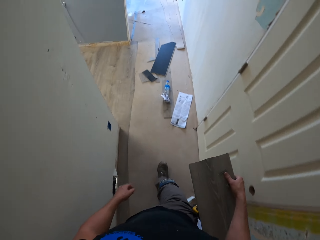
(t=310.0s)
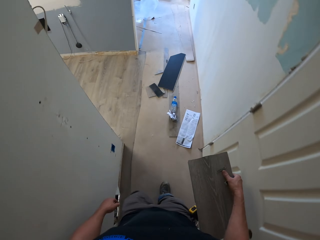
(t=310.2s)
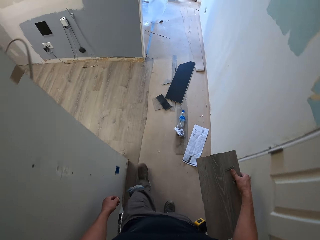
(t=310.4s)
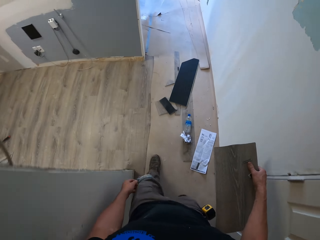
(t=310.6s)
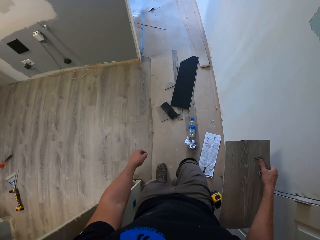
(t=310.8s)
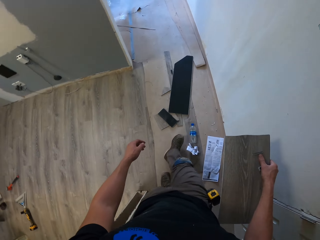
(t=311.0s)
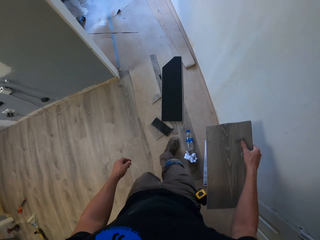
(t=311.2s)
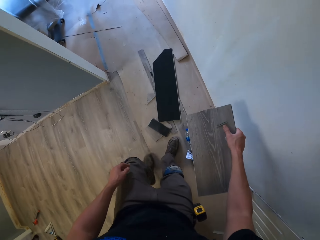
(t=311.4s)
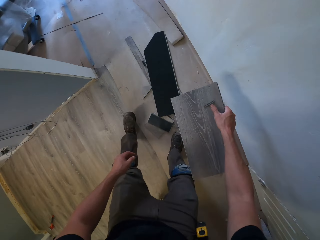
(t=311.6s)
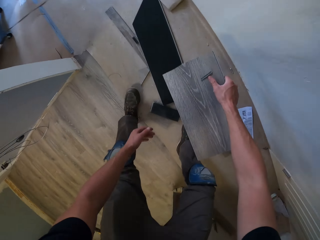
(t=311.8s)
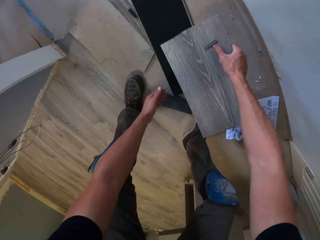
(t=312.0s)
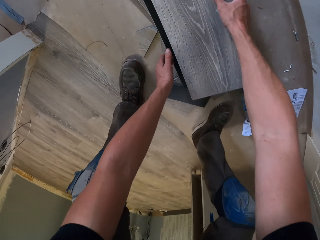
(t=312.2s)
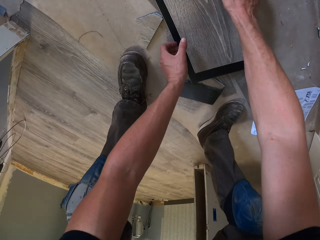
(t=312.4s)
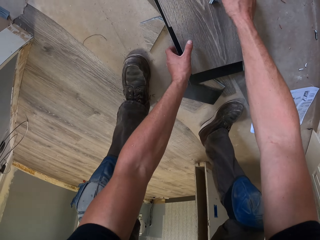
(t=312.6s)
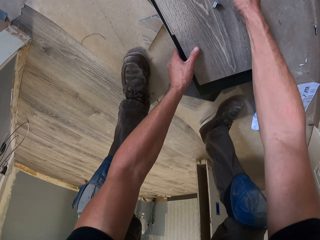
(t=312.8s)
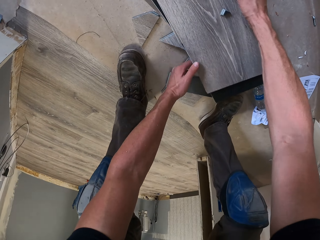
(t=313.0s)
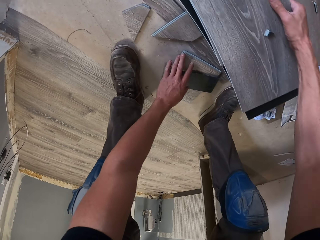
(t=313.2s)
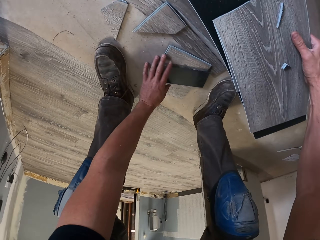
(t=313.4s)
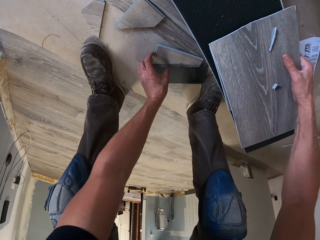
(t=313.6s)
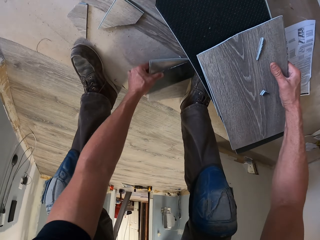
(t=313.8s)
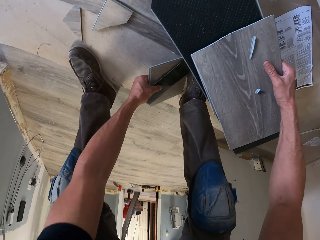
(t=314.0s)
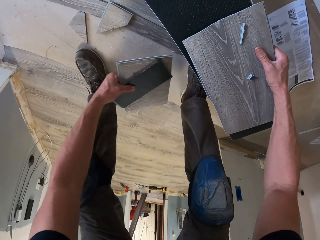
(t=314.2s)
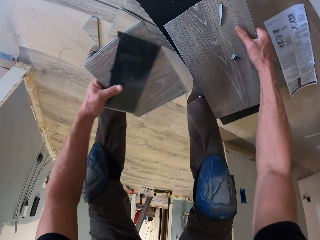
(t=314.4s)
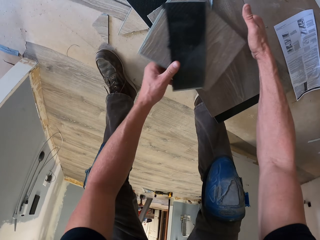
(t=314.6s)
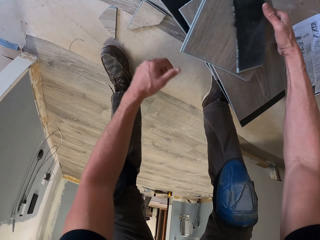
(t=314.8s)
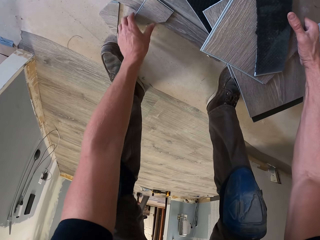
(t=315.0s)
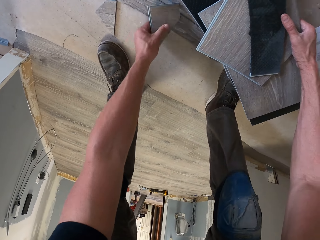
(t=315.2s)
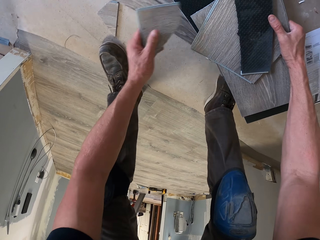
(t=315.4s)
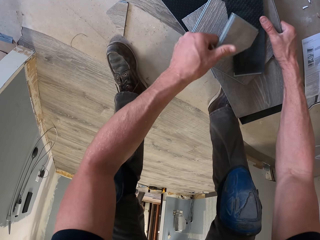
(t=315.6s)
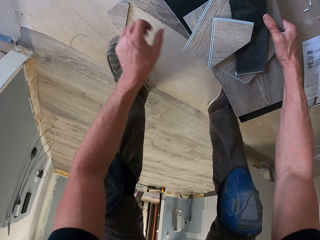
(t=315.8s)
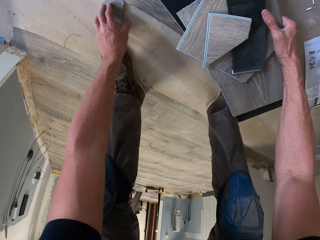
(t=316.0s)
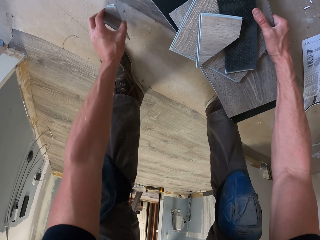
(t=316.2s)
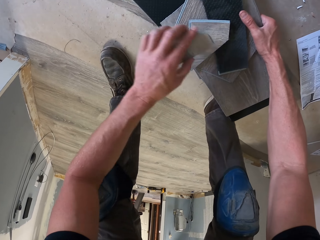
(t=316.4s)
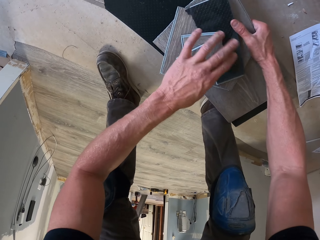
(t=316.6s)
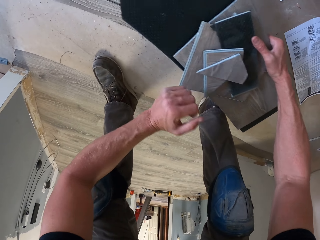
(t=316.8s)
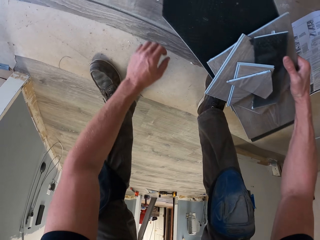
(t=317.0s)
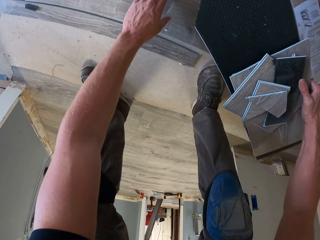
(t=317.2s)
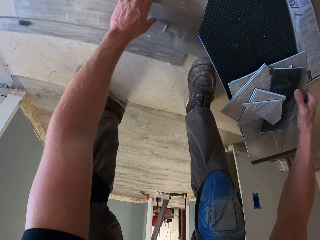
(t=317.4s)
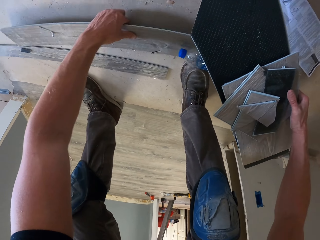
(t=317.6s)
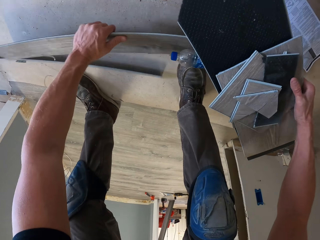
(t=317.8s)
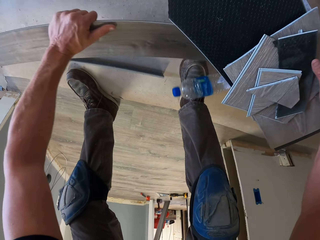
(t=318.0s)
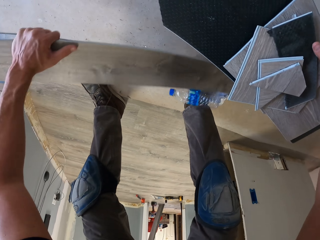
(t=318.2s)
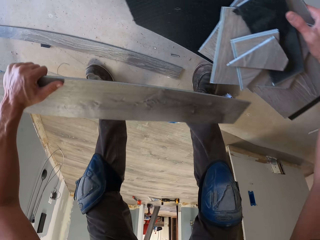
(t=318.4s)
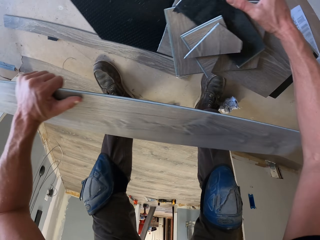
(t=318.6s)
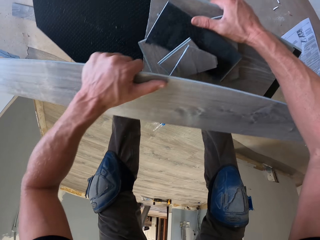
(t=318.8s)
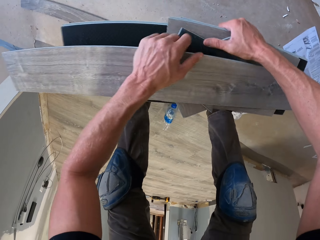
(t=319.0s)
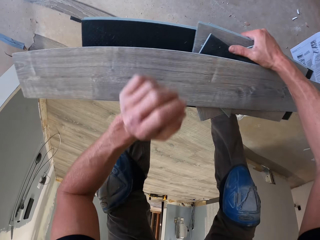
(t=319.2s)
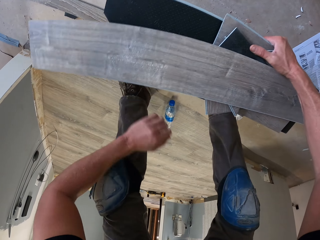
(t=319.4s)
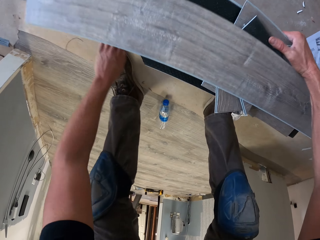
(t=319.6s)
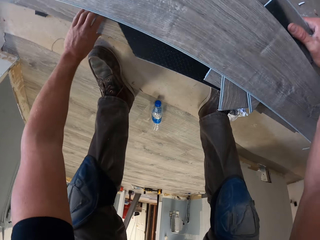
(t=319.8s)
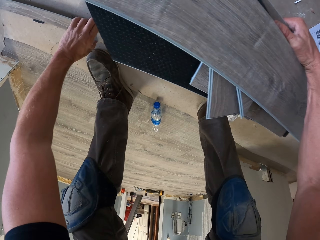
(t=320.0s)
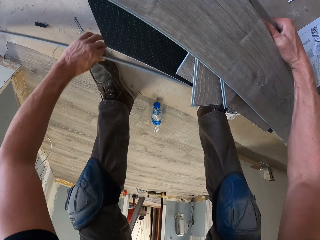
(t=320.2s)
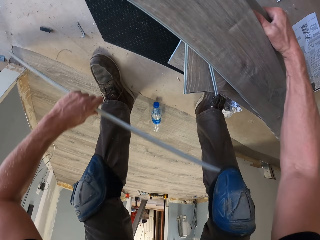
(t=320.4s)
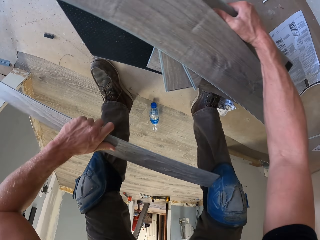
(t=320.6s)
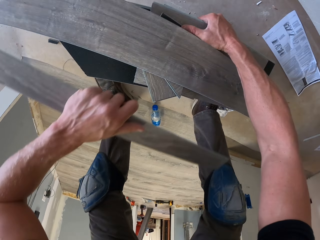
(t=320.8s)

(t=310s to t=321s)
The camera wearer picks up pieces of wood.

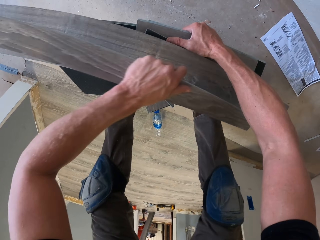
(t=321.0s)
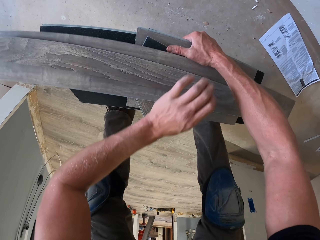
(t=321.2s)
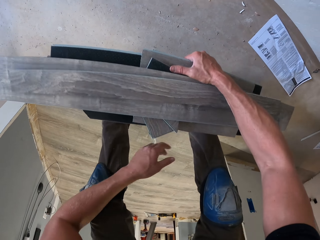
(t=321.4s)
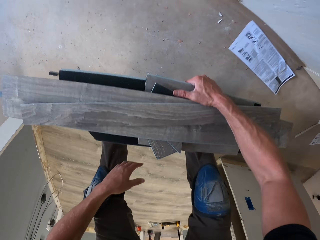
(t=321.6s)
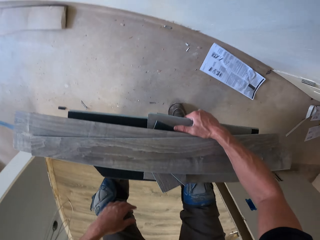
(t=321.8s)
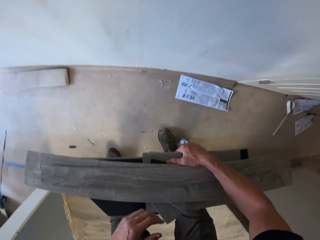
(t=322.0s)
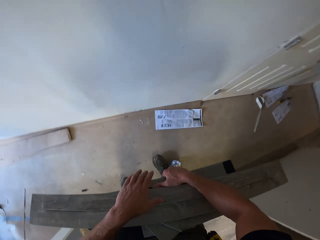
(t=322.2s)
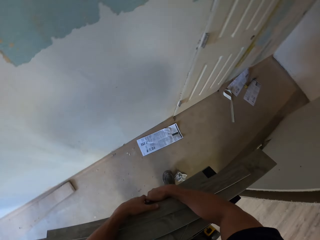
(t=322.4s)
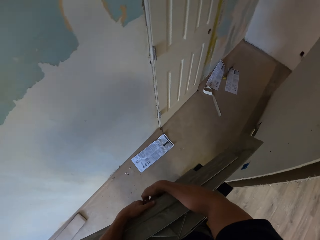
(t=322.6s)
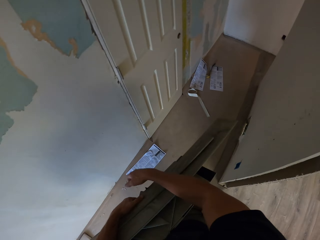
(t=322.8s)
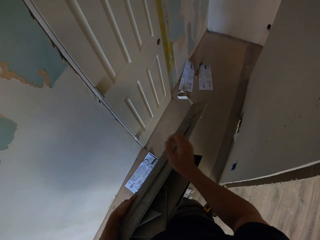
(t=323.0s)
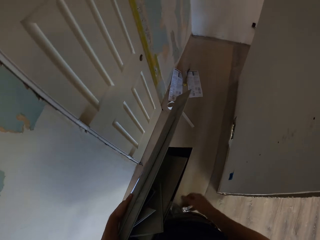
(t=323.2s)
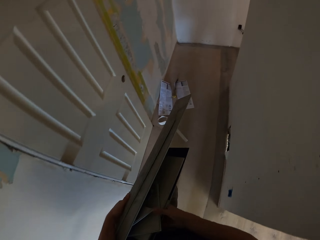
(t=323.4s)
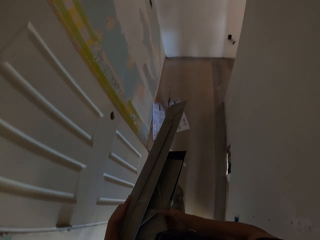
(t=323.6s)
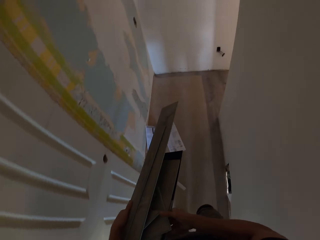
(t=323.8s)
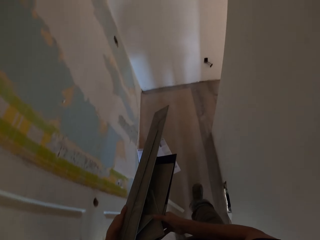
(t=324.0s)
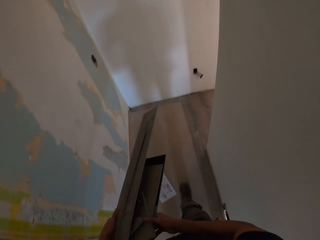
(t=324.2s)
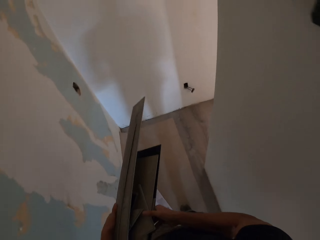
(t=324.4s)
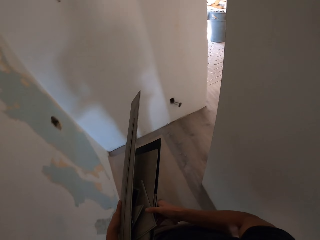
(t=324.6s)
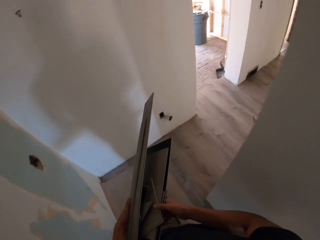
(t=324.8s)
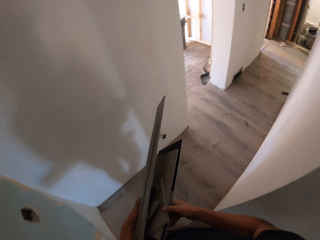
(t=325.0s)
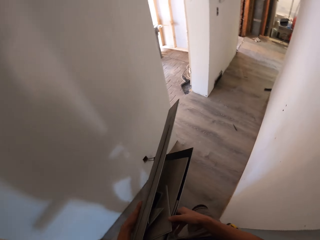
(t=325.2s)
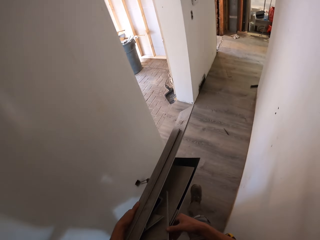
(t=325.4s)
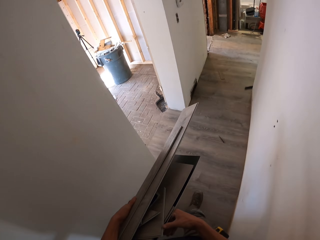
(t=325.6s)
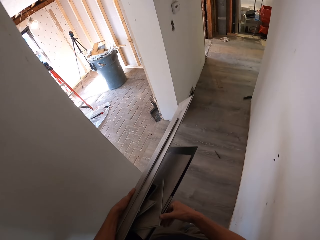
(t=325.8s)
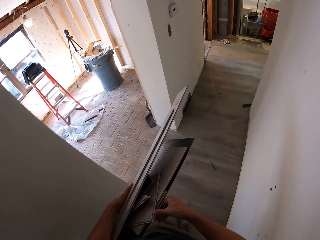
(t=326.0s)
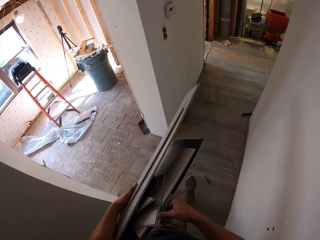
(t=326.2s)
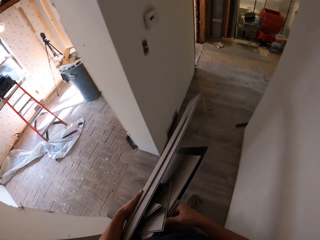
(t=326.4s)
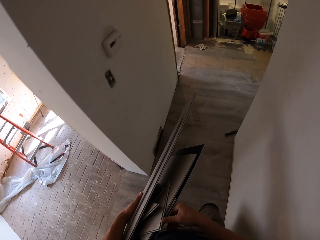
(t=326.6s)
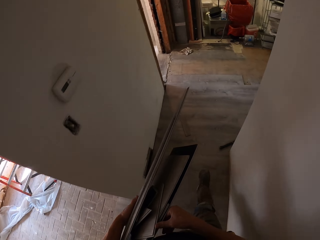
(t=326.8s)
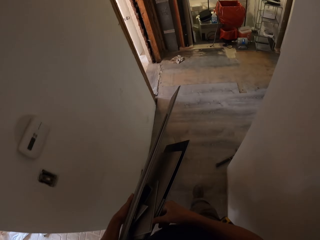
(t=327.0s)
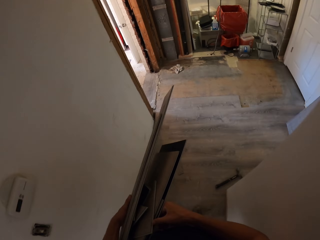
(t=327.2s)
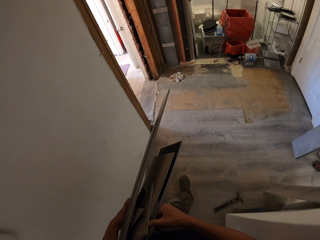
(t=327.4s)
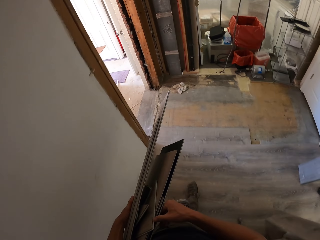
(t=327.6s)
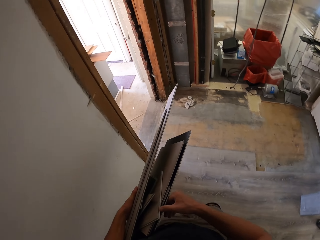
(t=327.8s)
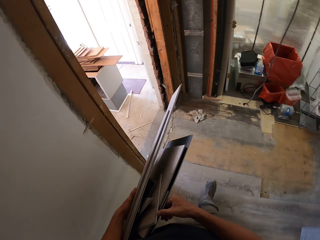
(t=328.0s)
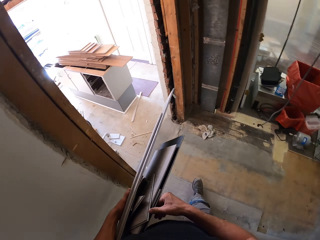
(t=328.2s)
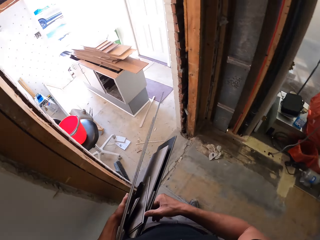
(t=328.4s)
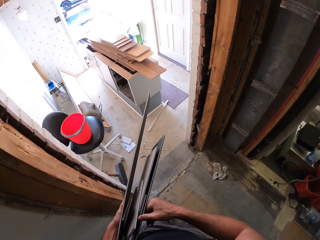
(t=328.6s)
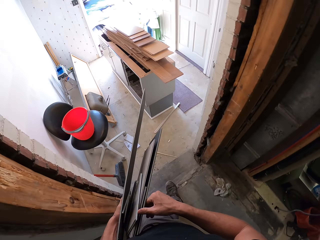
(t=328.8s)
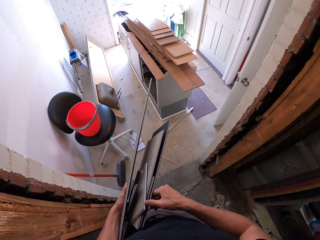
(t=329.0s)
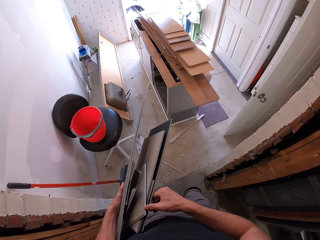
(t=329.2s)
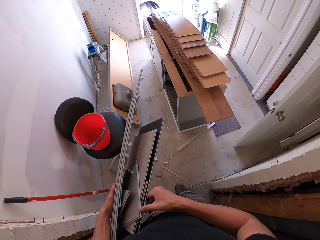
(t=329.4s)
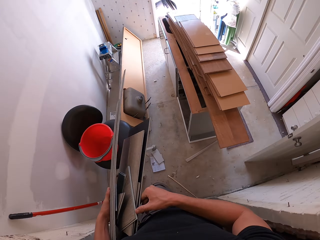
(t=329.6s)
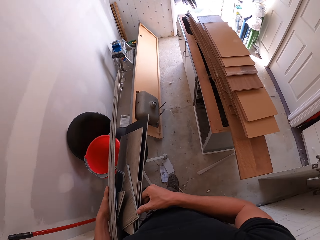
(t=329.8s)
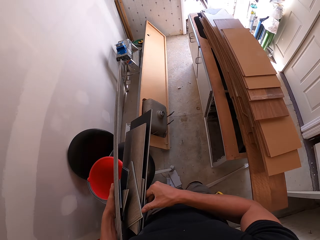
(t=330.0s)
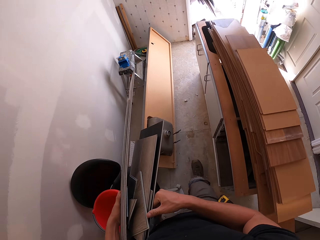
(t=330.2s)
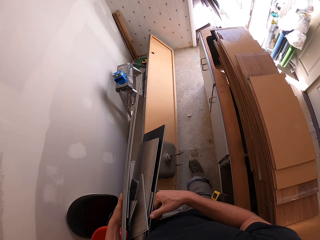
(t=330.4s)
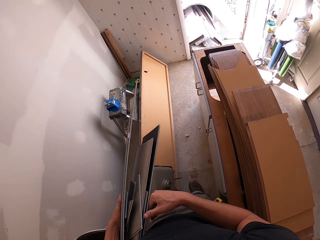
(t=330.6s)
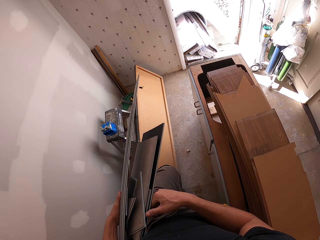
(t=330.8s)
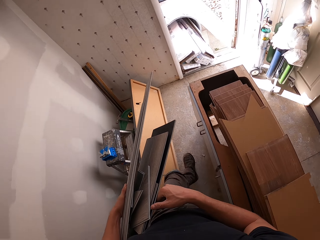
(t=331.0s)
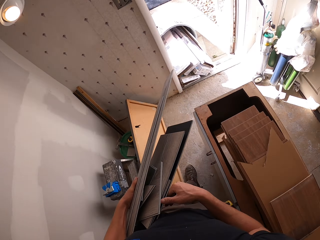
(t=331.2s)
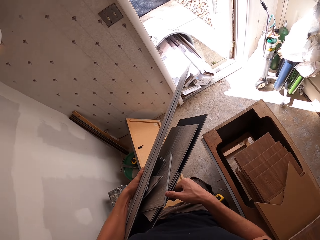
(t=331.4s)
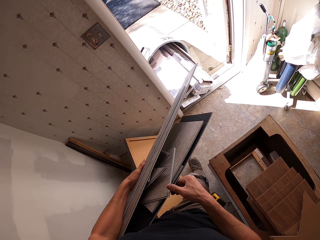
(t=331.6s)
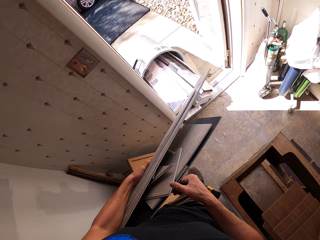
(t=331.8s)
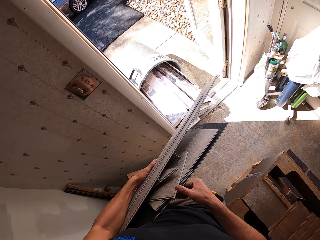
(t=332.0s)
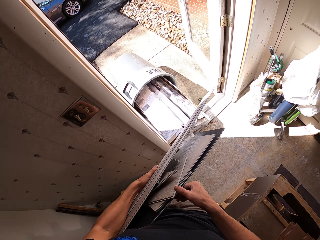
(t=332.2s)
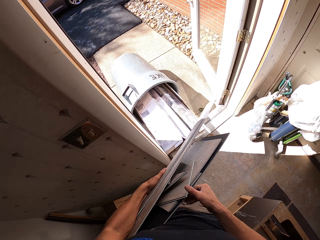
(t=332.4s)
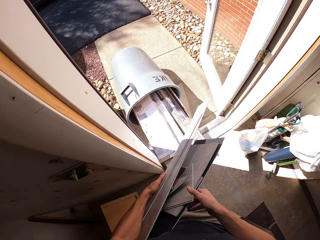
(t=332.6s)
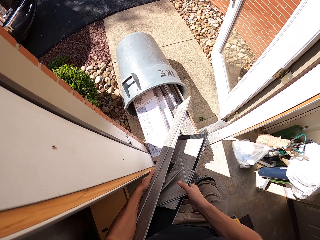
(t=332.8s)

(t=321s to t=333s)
The camera wearer walks in the house.
